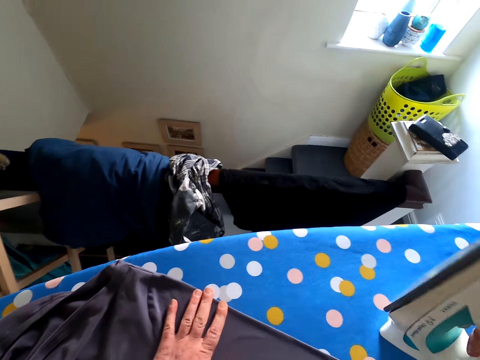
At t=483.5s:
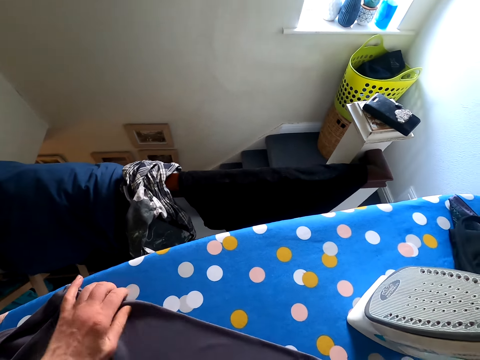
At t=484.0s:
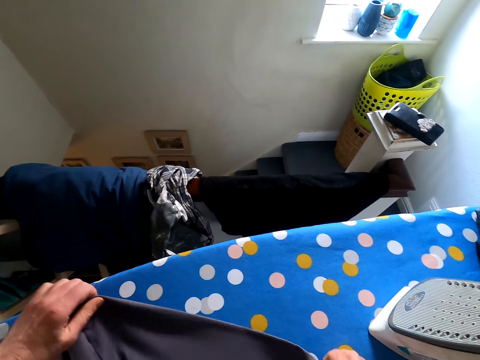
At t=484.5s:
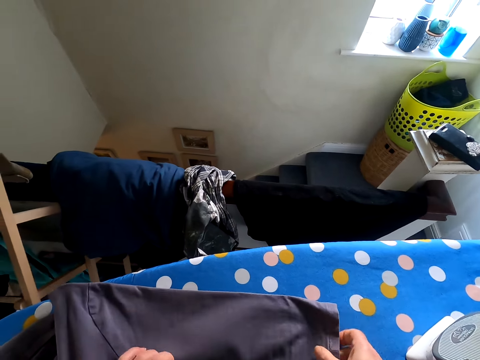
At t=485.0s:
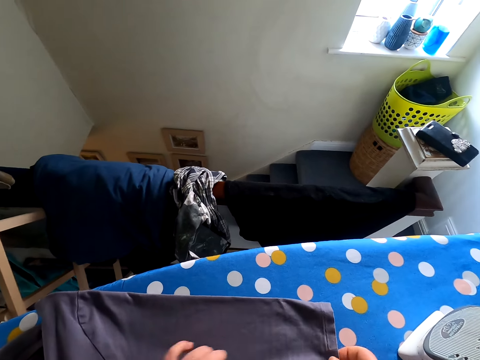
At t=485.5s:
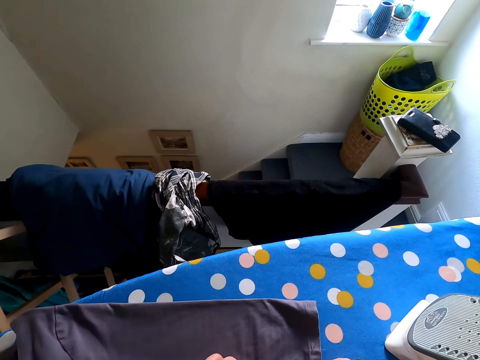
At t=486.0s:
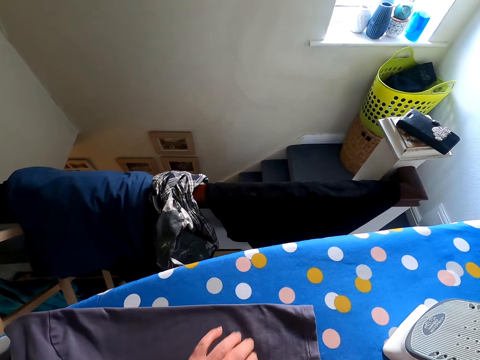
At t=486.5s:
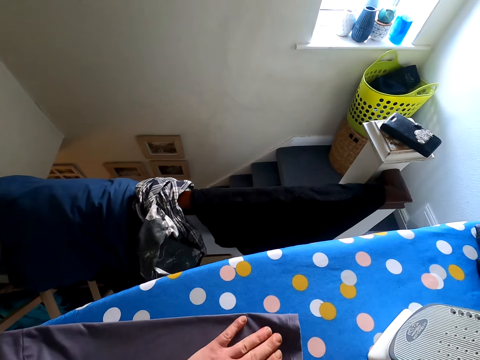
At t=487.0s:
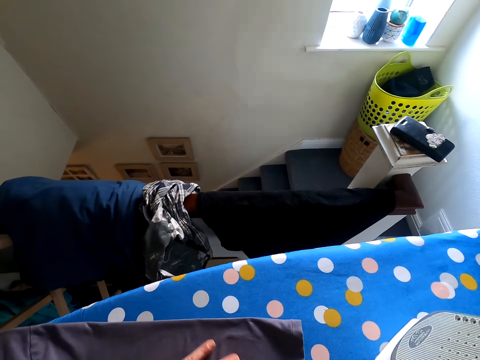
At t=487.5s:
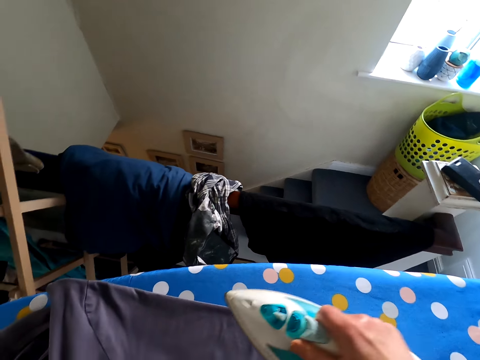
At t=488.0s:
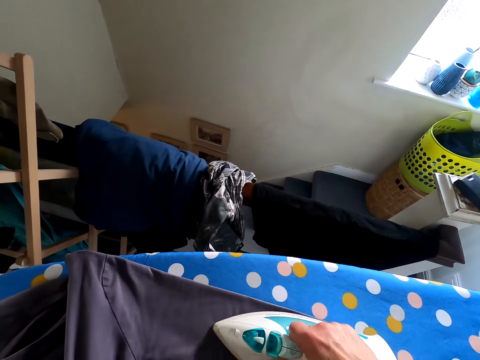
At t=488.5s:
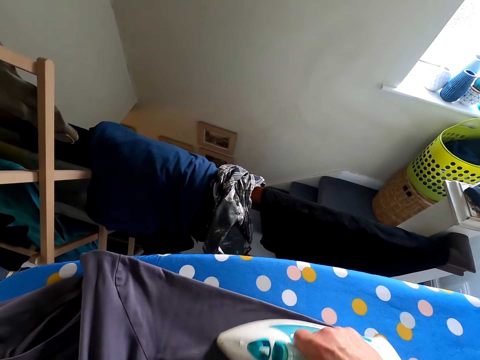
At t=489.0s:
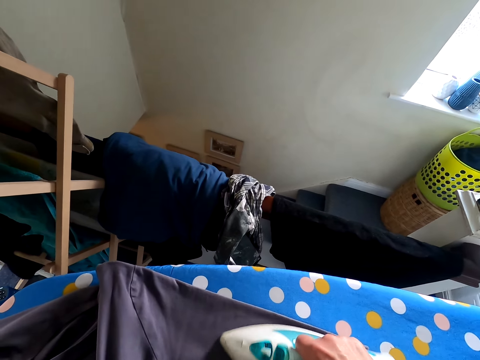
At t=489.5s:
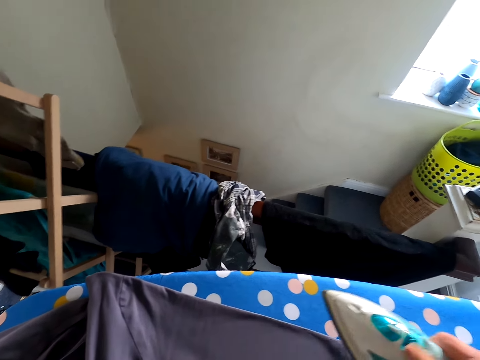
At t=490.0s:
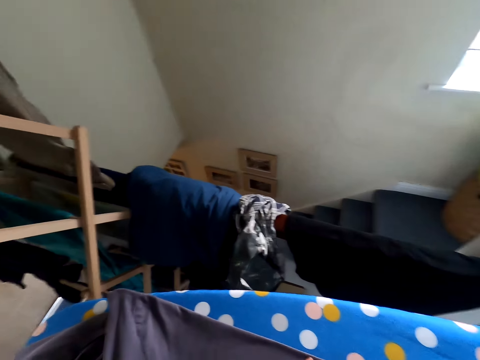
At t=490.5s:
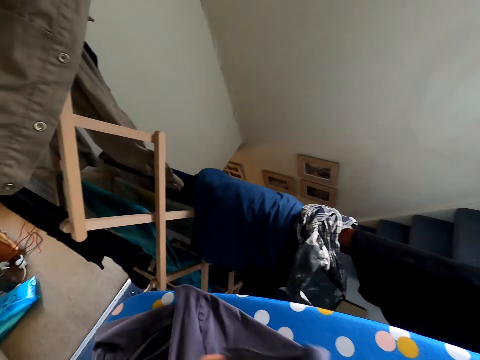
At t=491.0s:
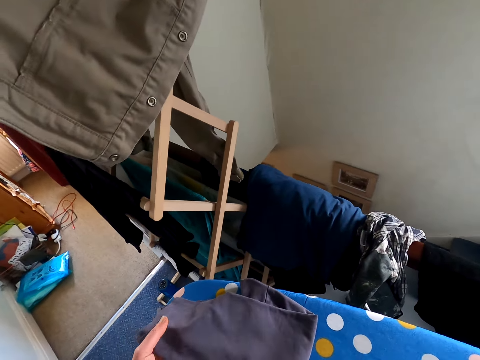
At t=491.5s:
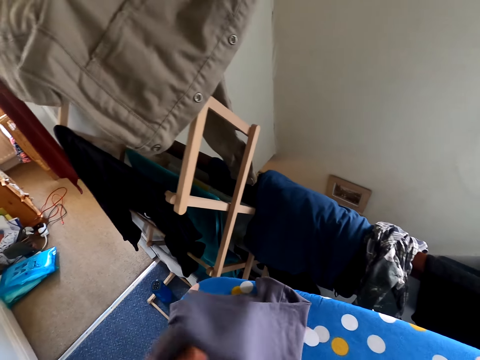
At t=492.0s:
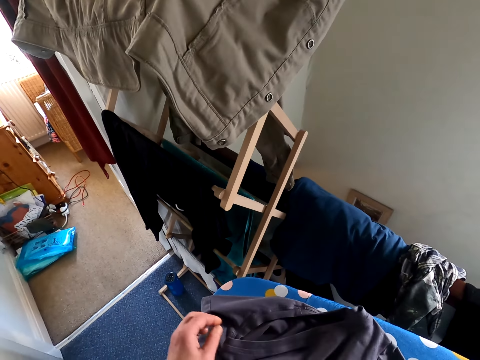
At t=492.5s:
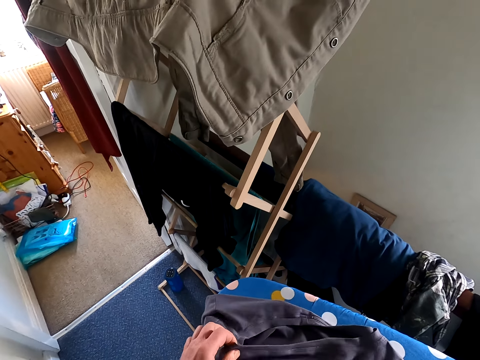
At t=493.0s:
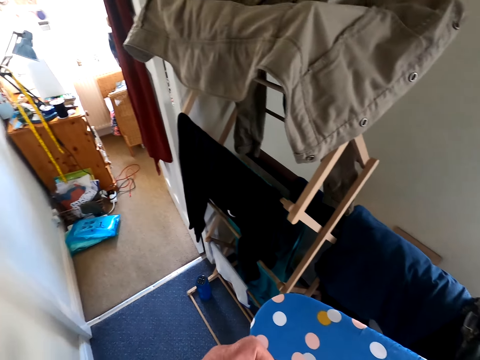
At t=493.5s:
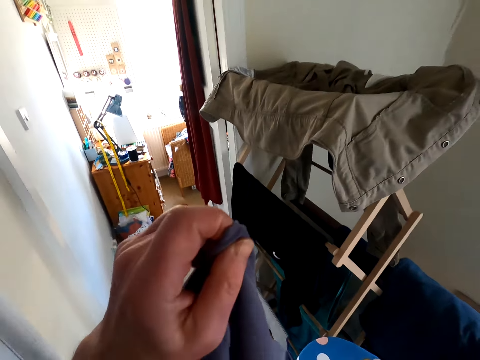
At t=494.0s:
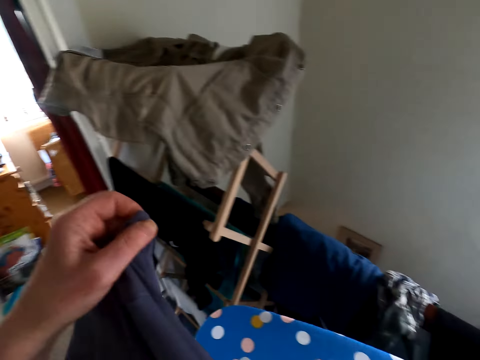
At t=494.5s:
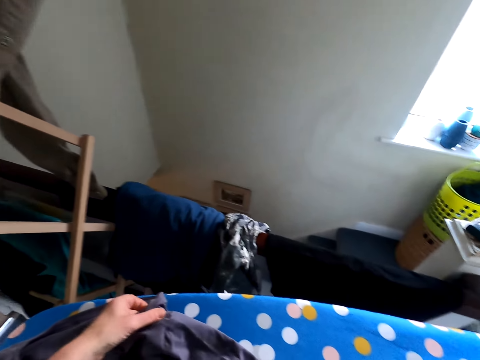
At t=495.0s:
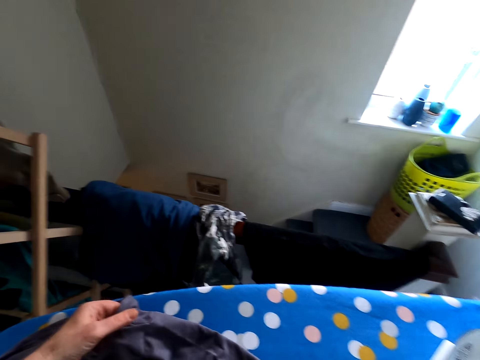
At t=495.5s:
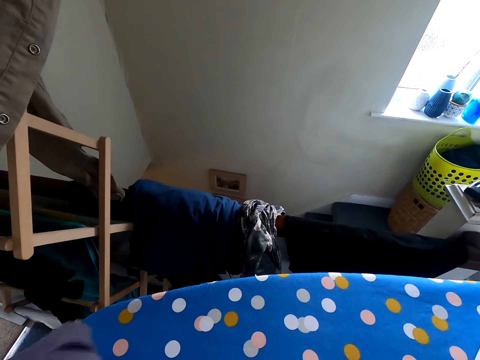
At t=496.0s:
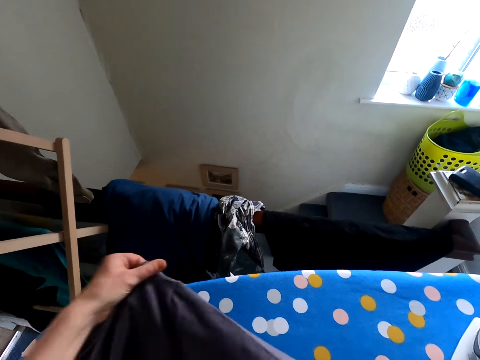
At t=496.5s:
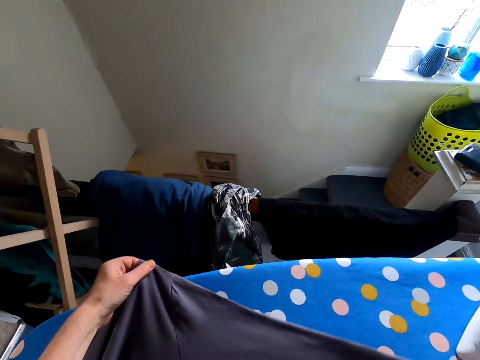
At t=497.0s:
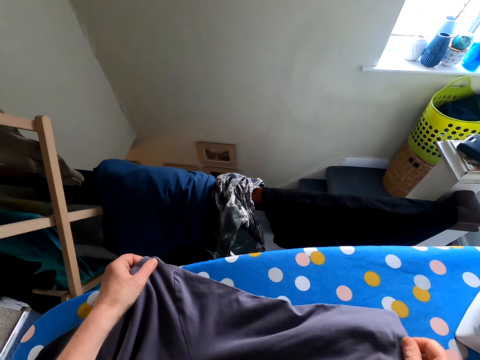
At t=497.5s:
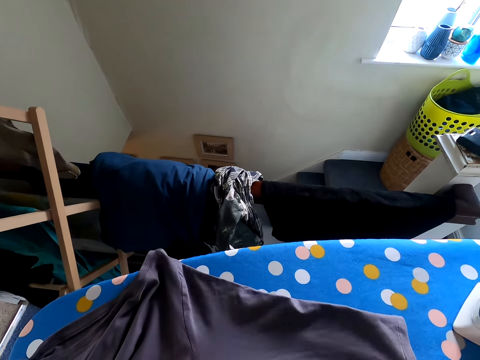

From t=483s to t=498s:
The camera wearer puts the iron box on the ironing table. They touch the top and adjust the cloth on the ironing table. They iron the top. They put the iron down. They straighten the cloth on the ironing table and touch the top.

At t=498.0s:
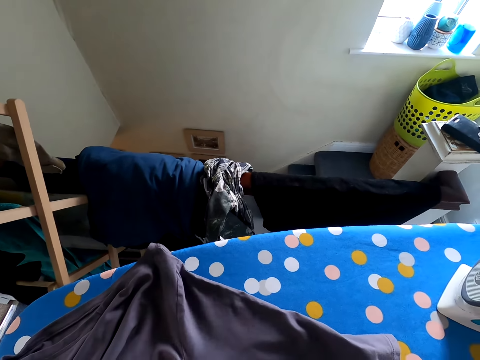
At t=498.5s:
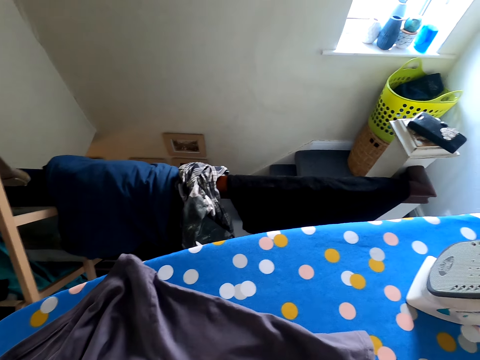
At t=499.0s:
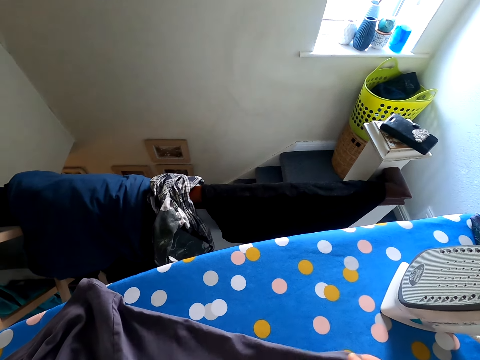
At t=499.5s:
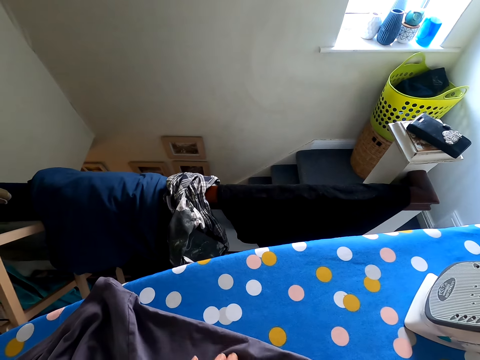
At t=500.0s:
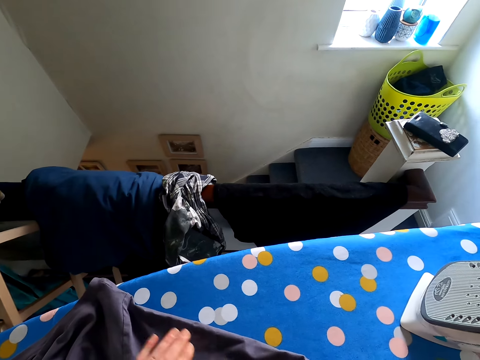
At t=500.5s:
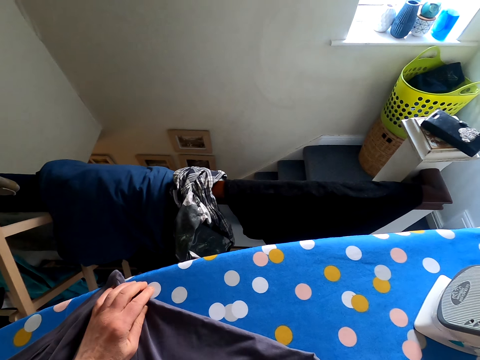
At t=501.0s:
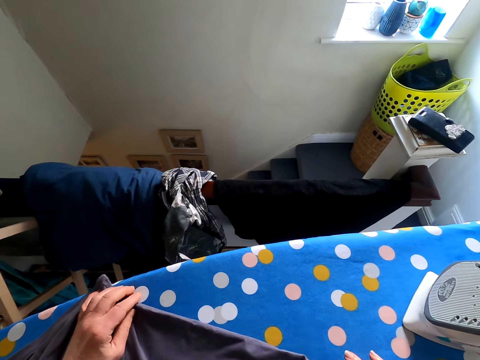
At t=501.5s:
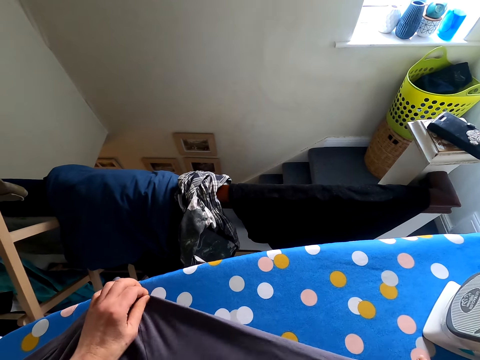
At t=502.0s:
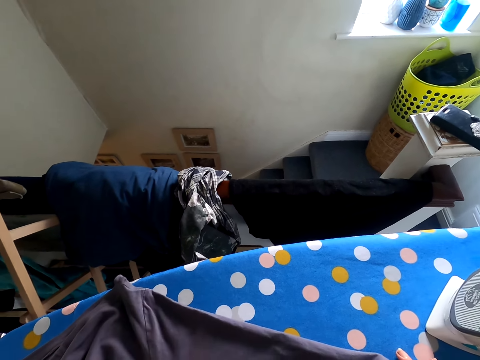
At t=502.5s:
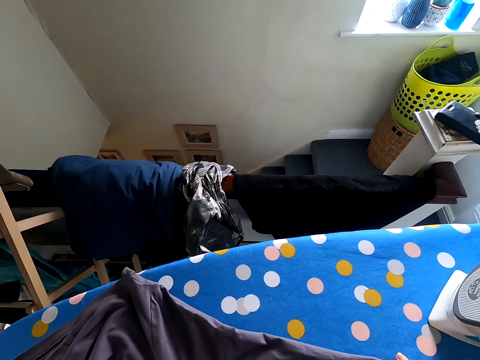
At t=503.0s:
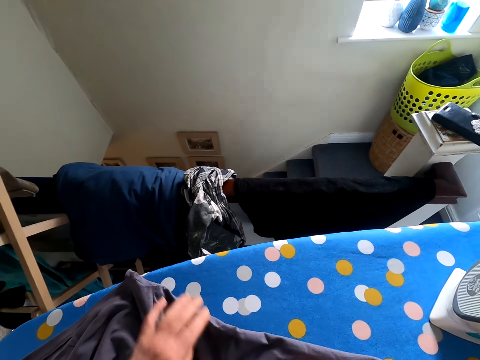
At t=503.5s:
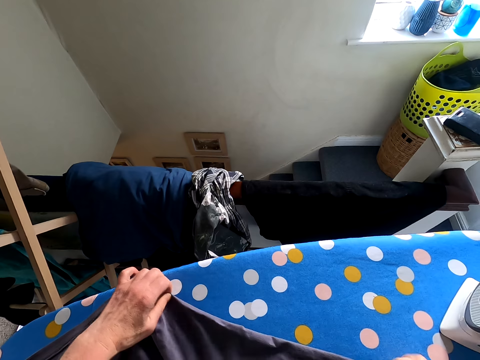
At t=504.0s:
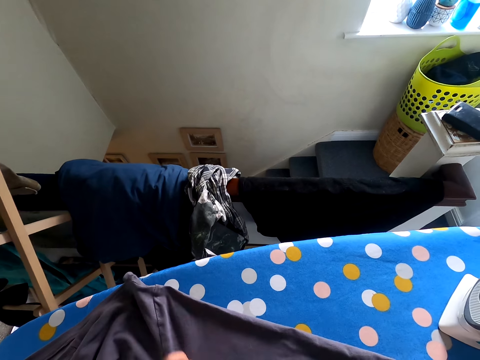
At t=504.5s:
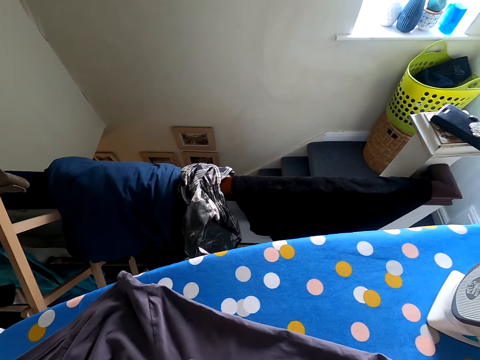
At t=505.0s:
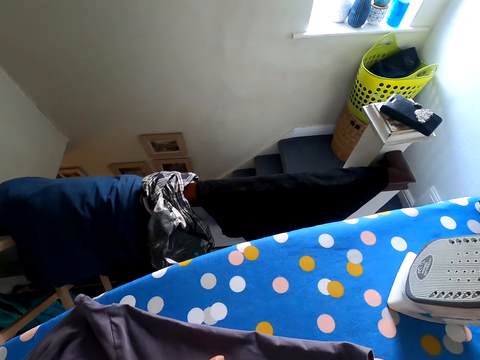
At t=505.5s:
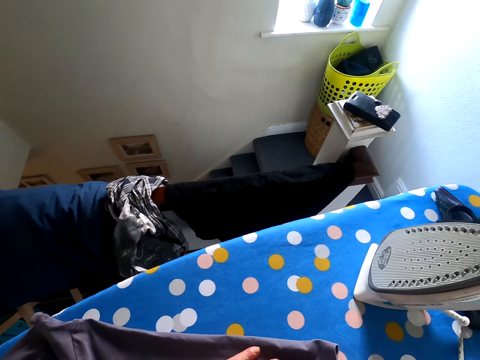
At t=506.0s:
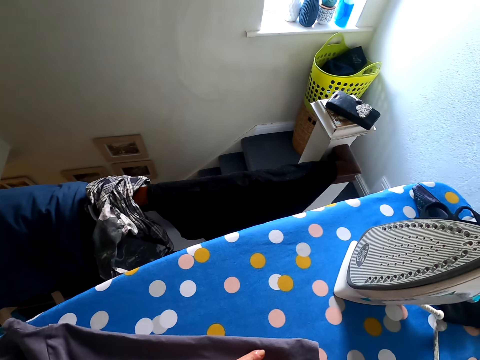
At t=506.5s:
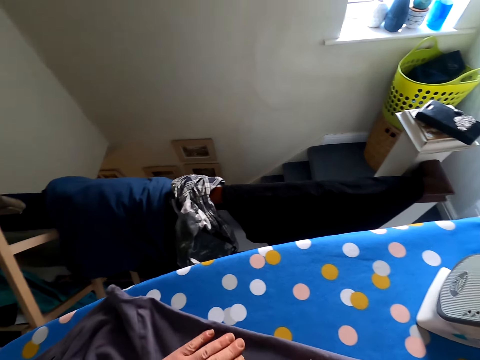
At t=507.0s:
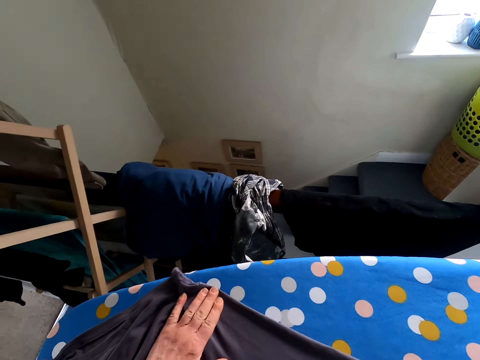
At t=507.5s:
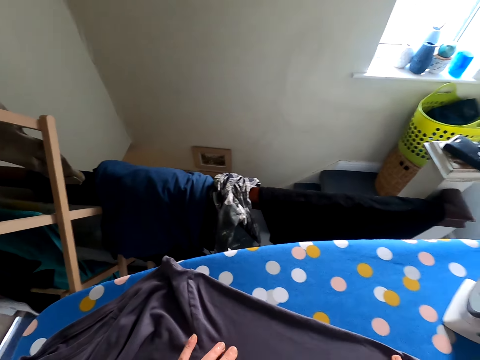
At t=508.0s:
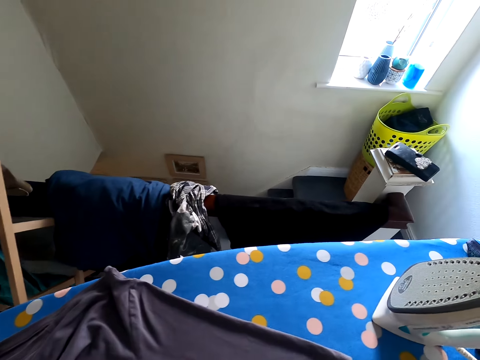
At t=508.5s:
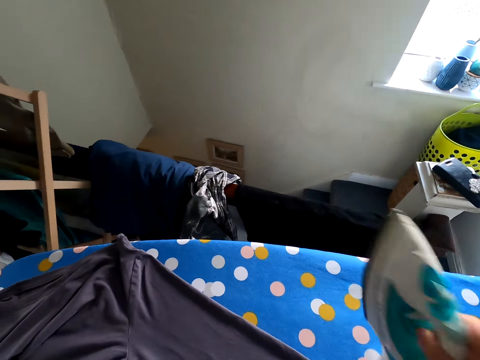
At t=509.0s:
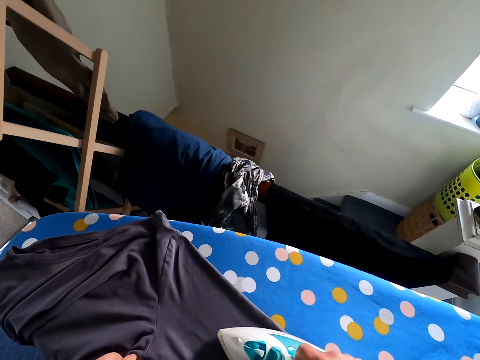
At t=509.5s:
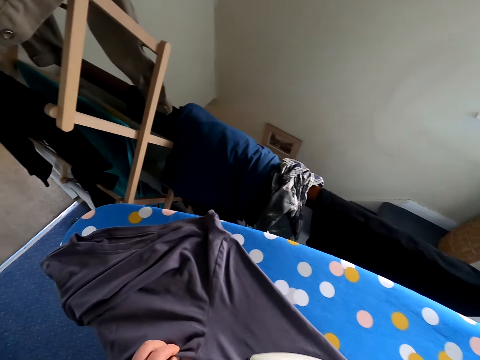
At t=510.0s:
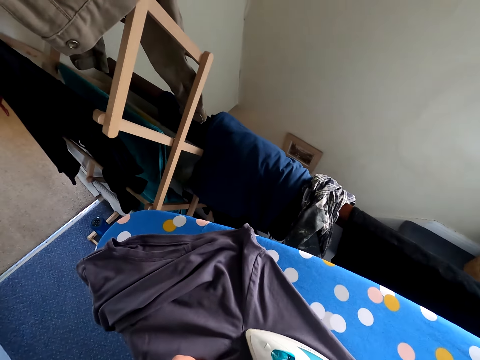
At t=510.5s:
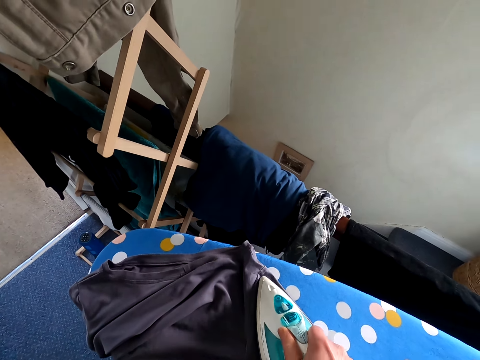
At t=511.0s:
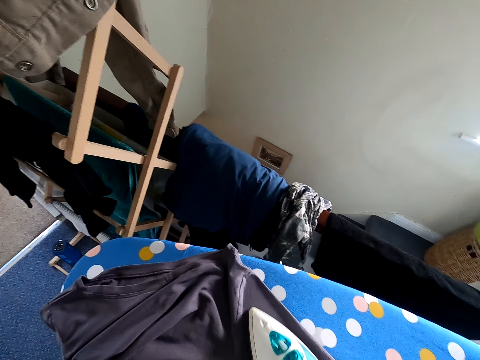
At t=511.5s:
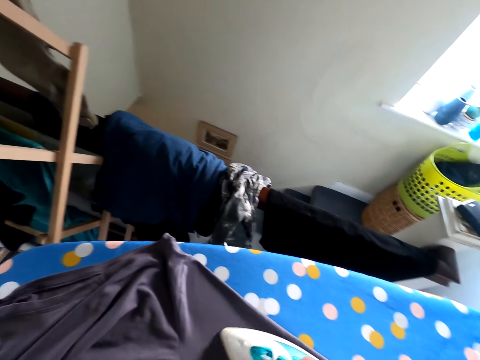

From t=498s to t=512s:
The camera wearer picks up the iron box from the ironing table. They iron the cloth.
